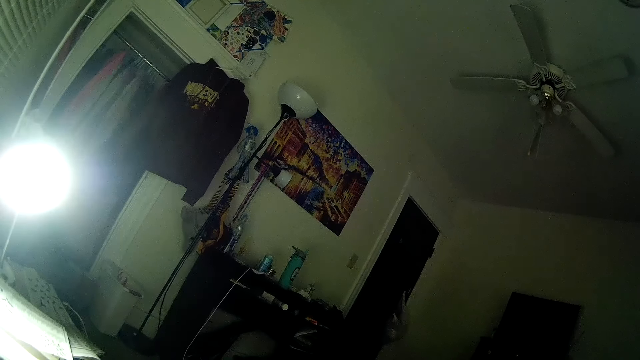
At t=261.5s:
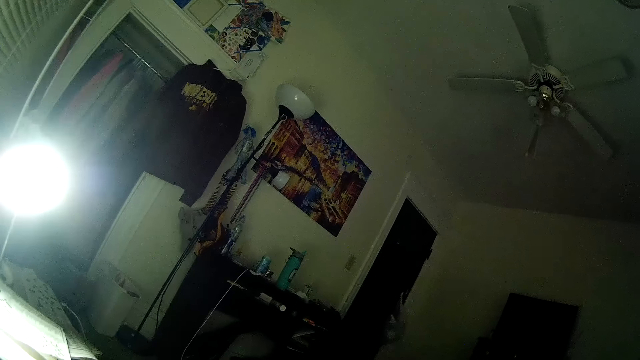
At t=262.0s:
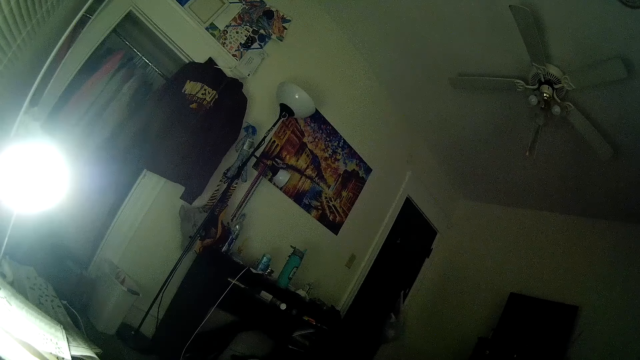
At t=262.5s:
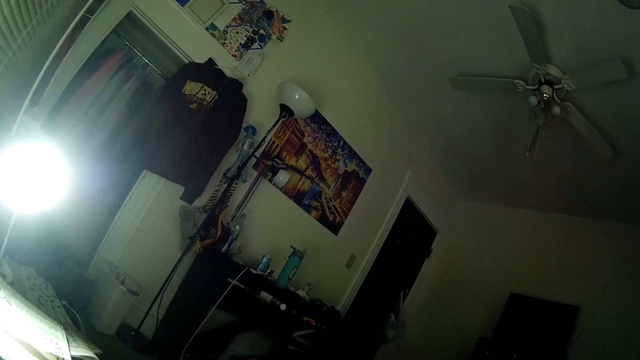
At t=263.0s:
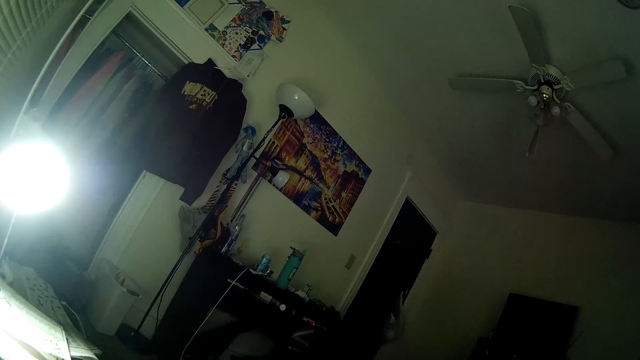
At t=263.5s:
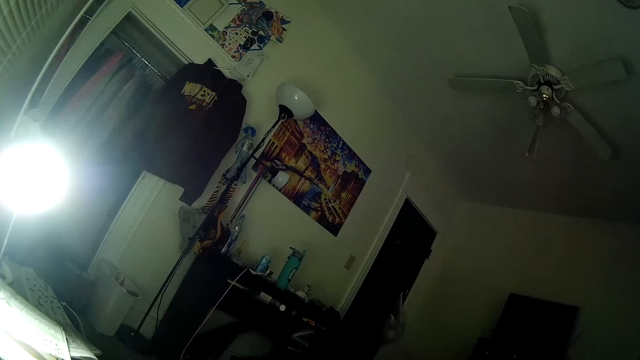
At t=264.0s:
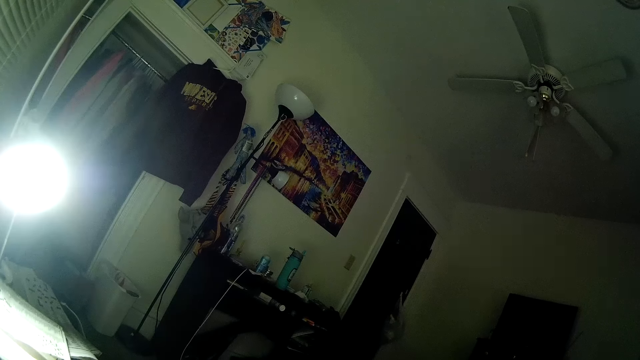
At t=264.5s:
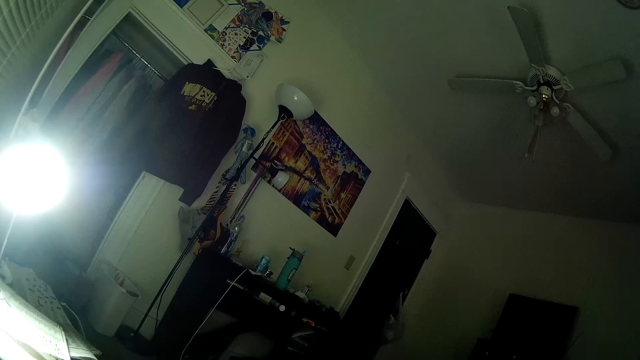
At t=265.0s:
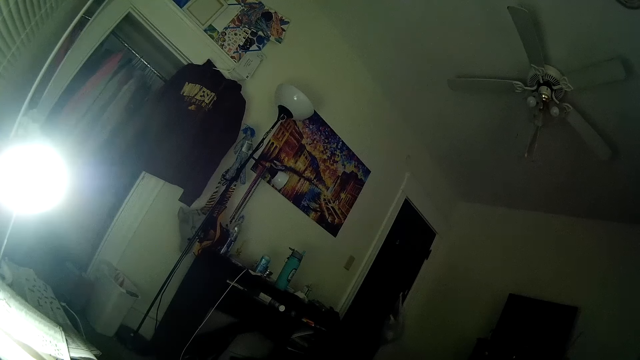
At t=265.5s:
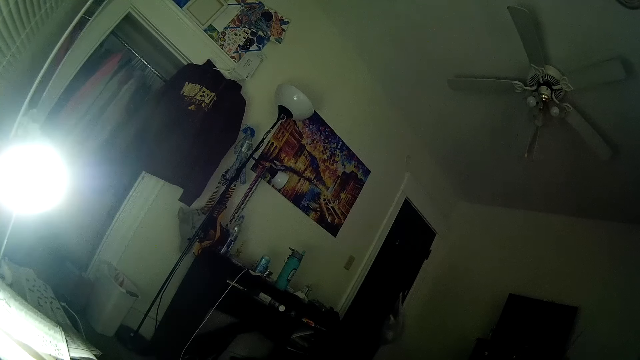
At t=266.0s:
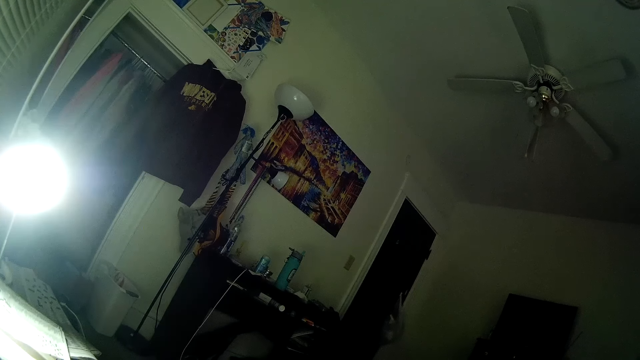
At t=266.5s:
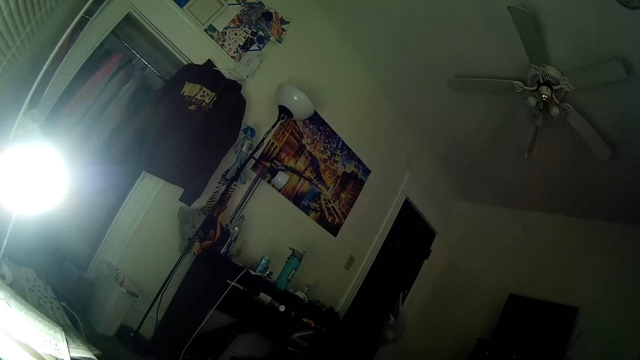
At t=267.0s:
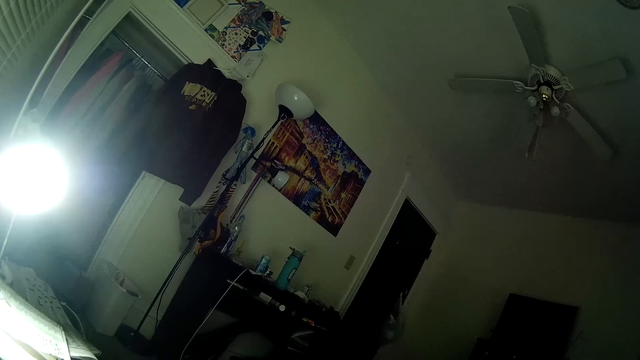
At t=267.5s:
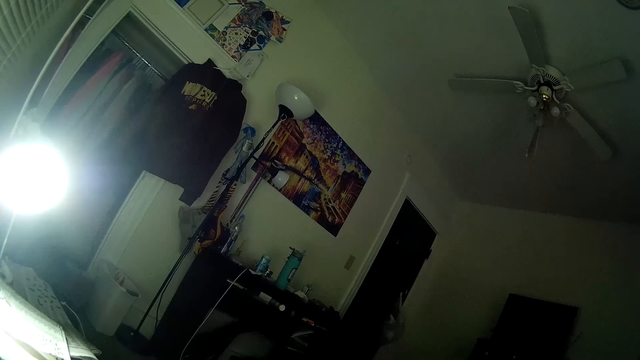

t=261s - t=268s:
The camera wearer looks aside.
